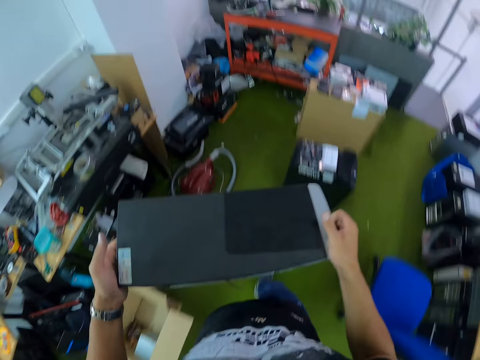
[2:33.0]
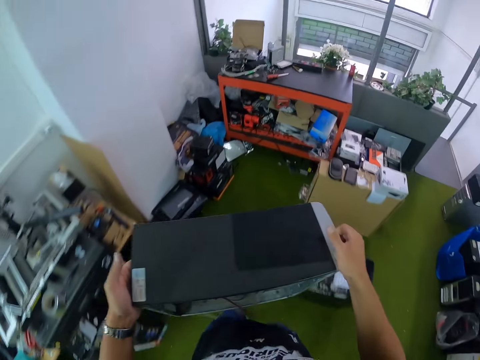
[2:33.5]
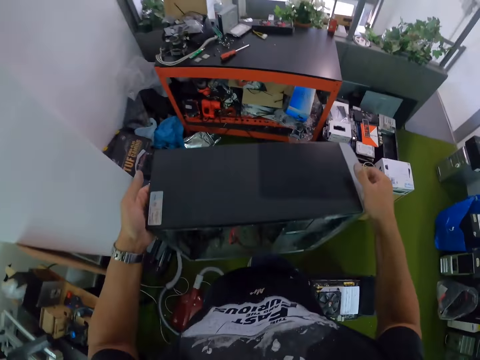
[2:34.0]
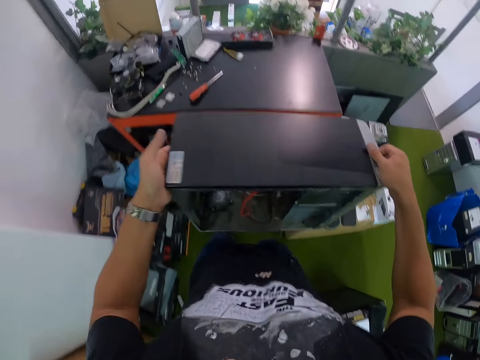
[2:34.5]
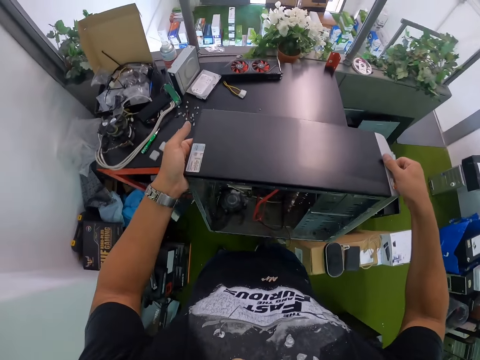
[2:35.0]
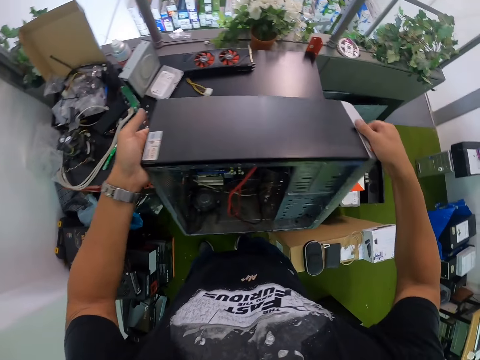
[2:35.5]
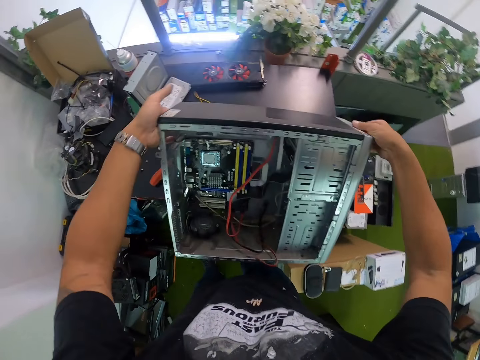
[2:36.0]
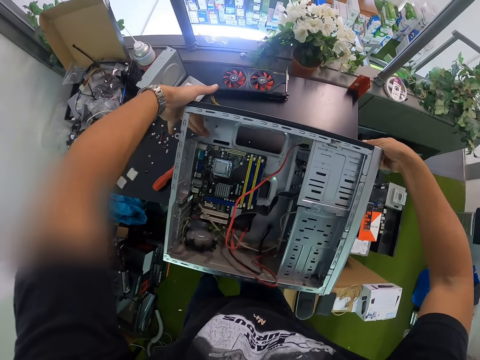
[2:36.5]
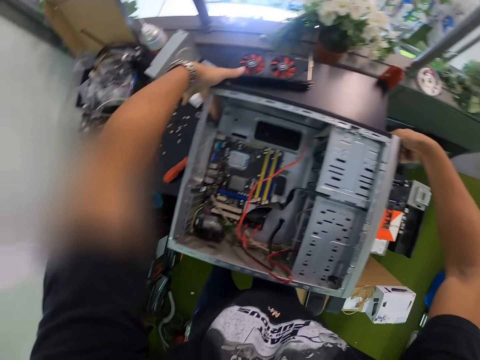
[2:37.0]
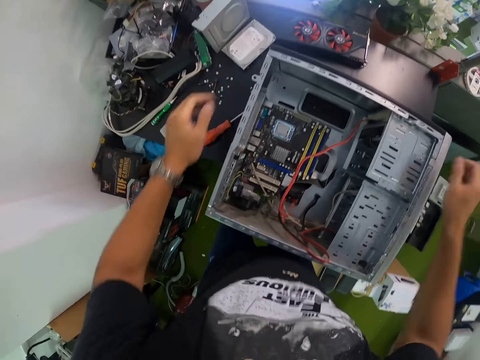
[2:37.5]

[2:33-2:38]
The camera wearer lays the CPU on the table.

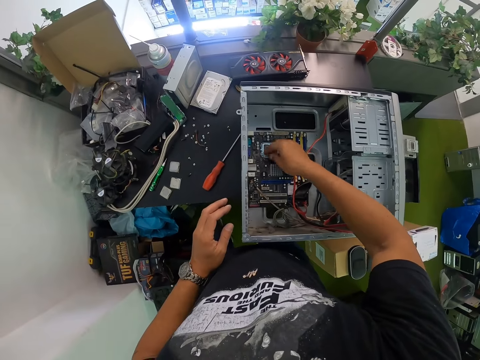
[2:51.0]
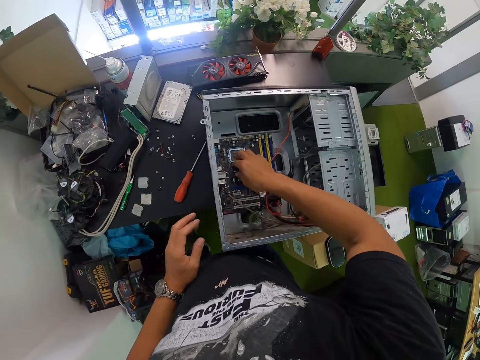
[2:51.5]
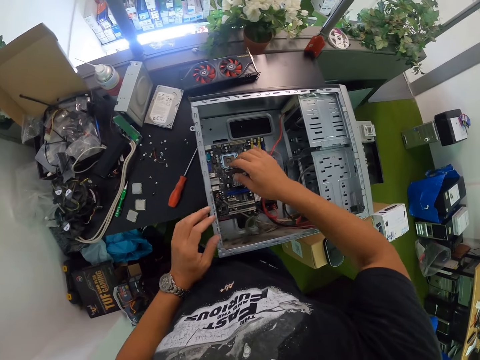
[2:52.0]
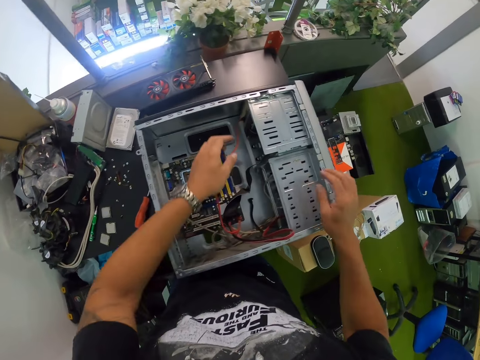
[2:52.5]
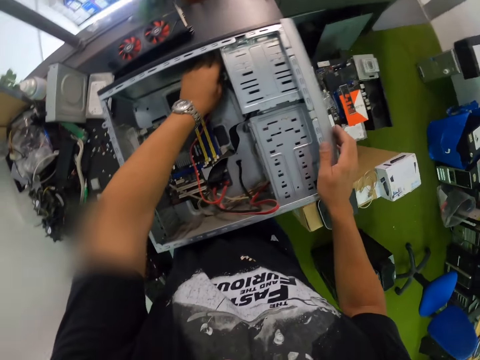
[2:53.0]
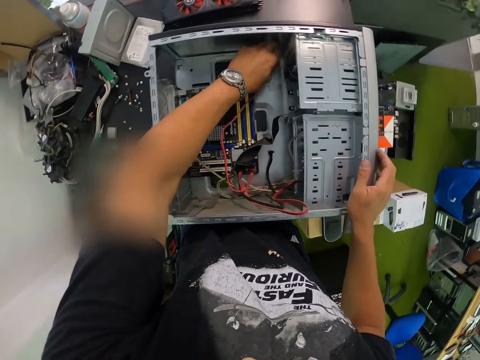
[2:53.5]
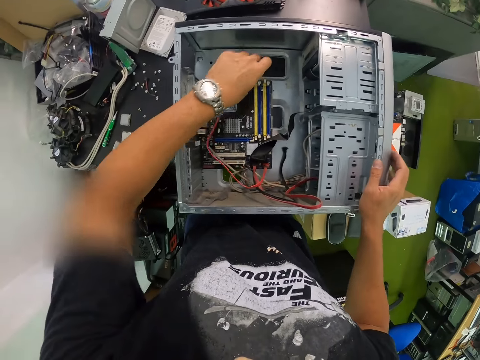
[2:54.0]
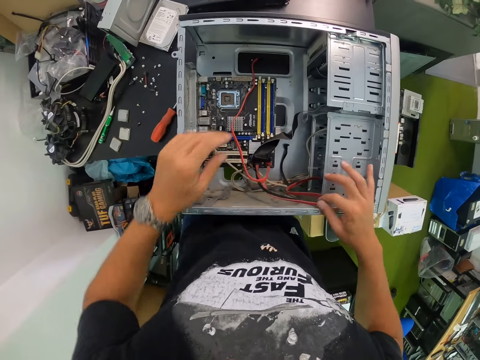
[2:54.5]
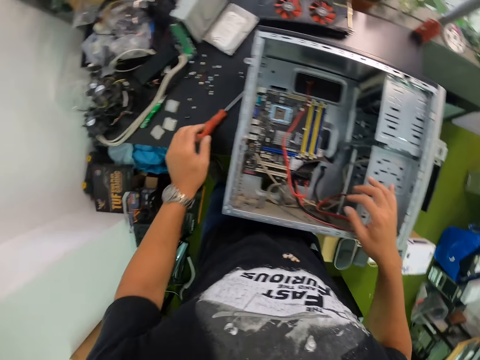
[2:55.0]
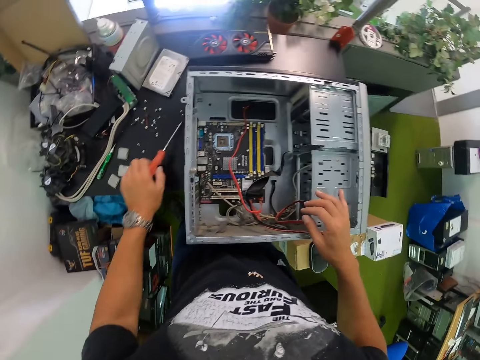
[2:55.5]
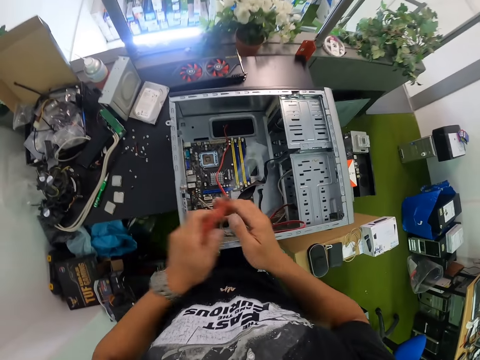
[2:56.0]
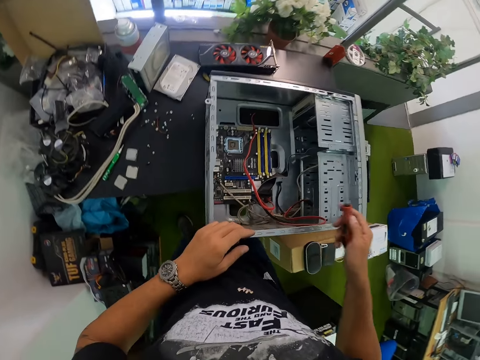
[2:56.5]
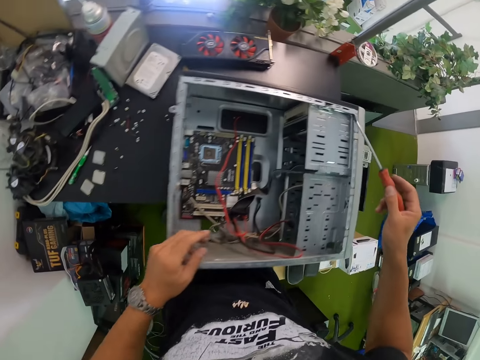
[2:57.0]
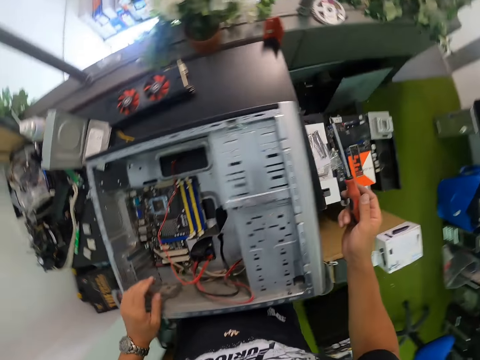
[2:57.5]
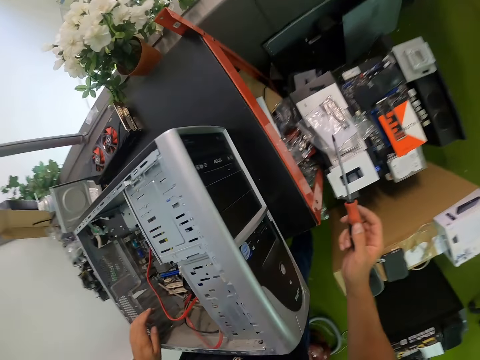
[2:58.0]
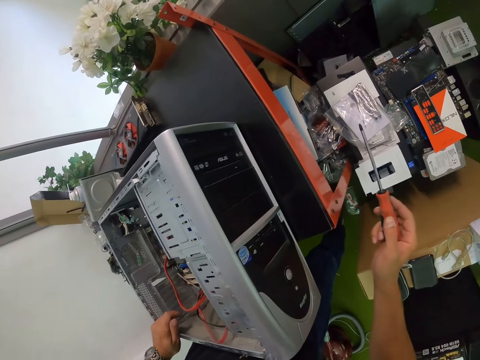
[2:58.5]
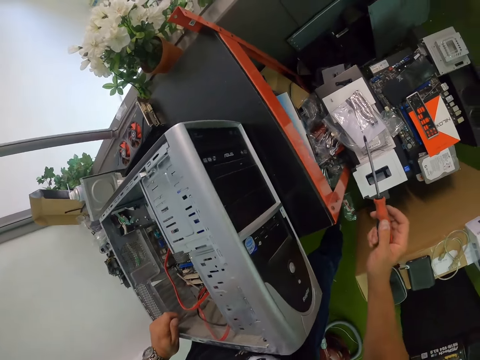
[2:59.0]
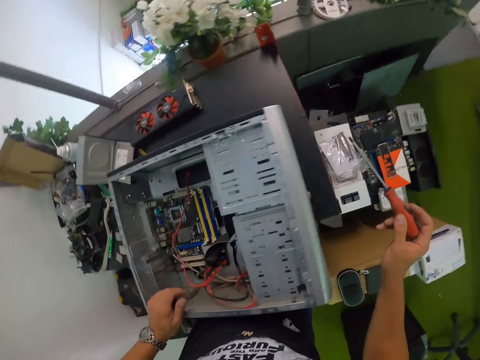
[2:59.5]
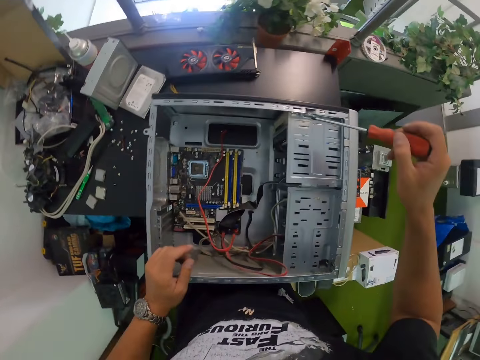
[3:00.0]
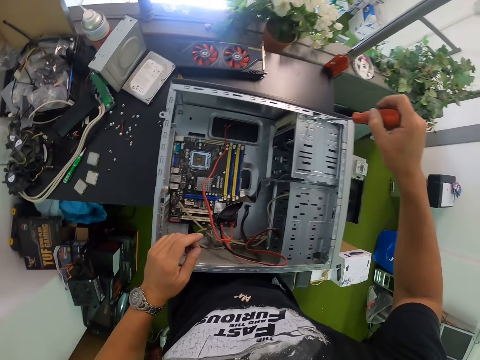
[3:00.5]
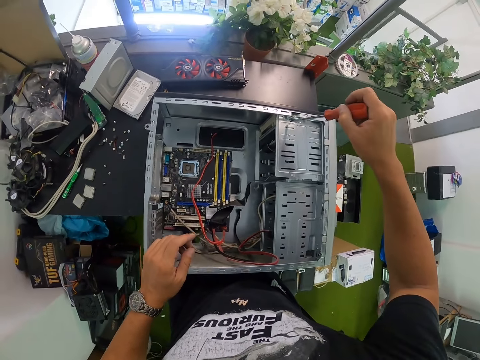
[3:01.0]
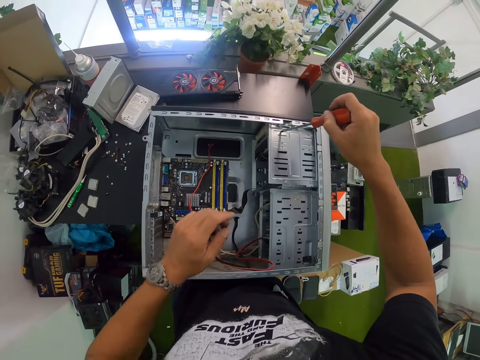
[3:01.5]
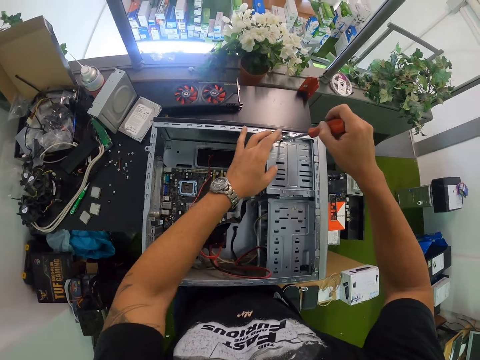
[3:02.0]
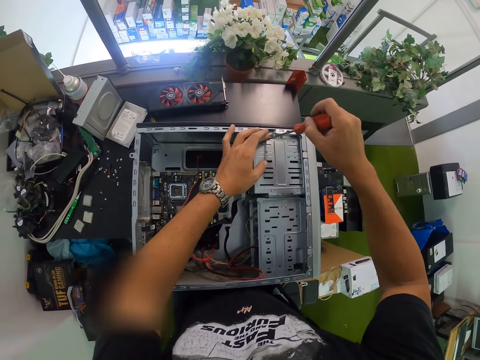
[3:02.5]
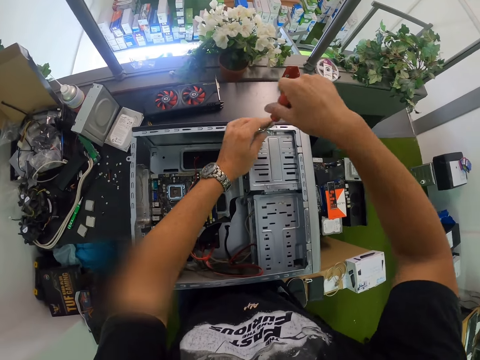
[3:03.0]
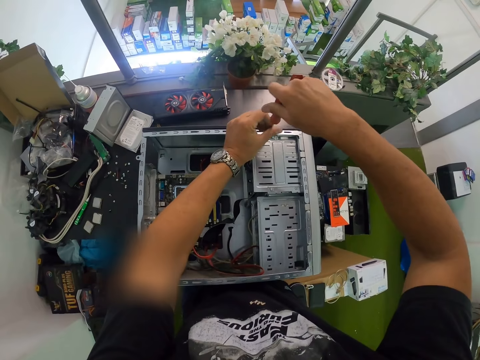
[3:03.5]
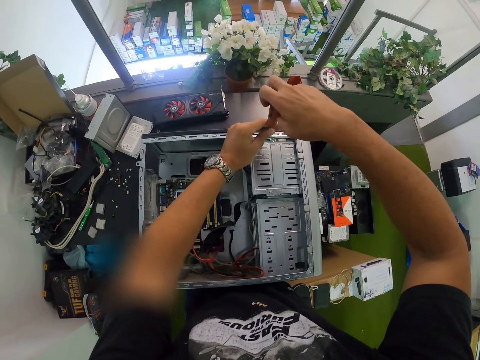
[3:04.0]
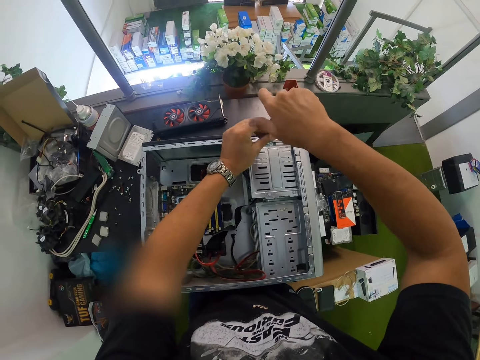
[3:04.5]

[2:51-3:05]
The camera wearer removes a cable in the CPU with his left hand. He picks up the screwdriver on the table with his left hand. He holds the screwdriver. He passes the screwdriver from his left hand to his right hand. He loosens a screw on the CPU with the screwdriver in his right hand.

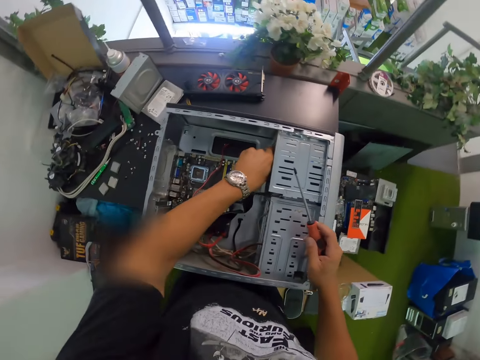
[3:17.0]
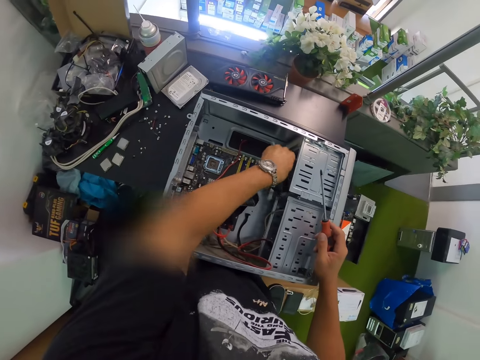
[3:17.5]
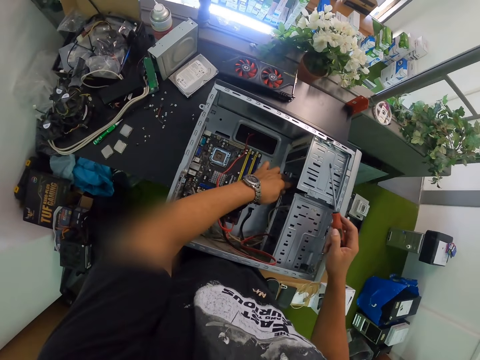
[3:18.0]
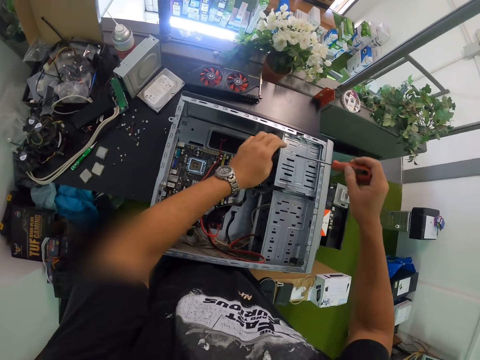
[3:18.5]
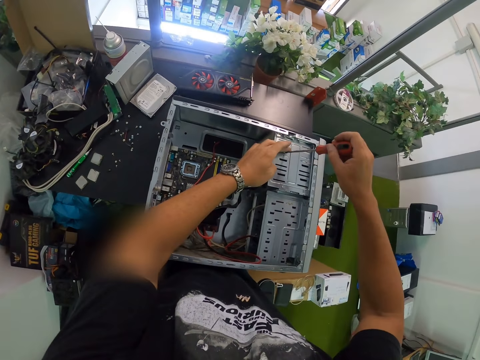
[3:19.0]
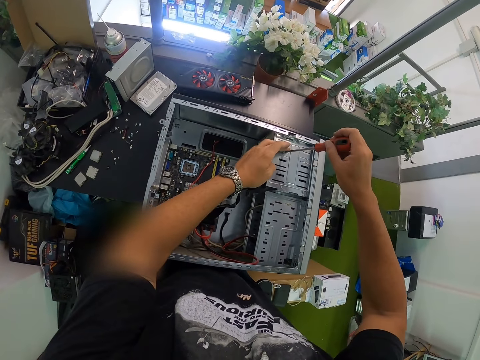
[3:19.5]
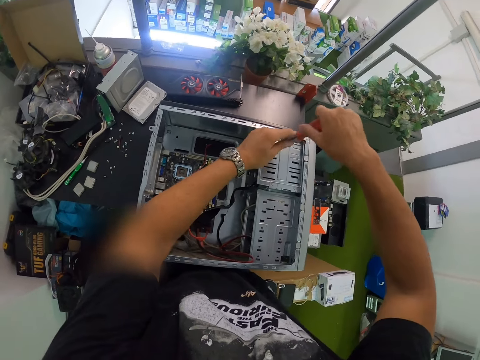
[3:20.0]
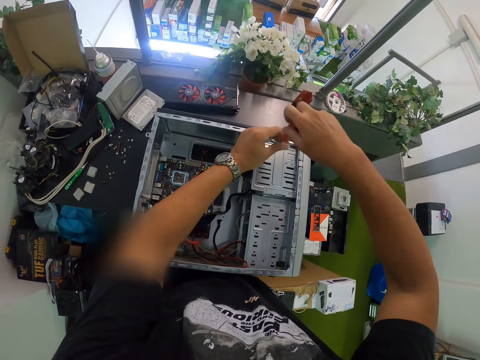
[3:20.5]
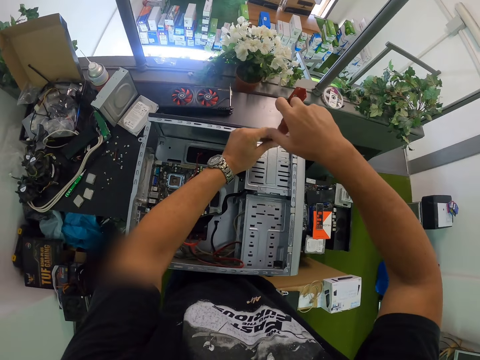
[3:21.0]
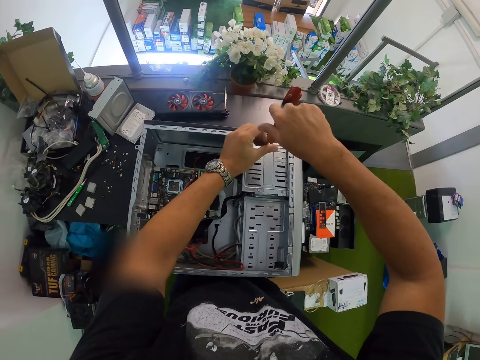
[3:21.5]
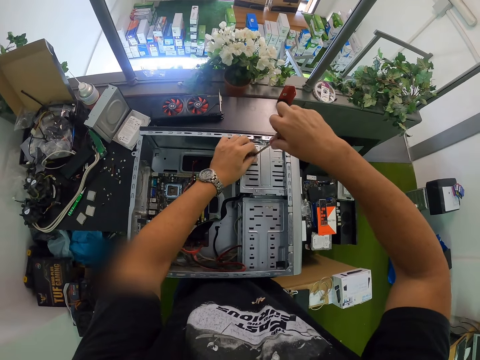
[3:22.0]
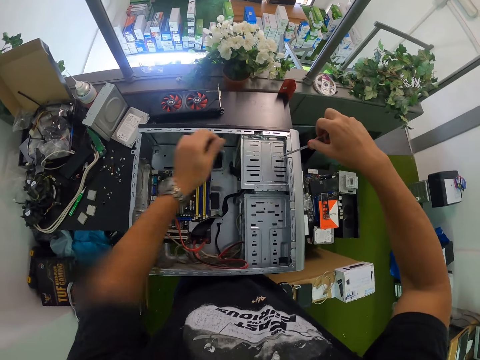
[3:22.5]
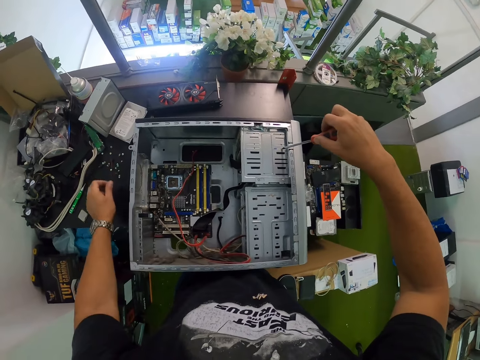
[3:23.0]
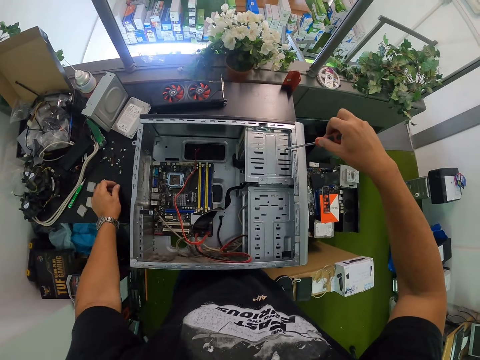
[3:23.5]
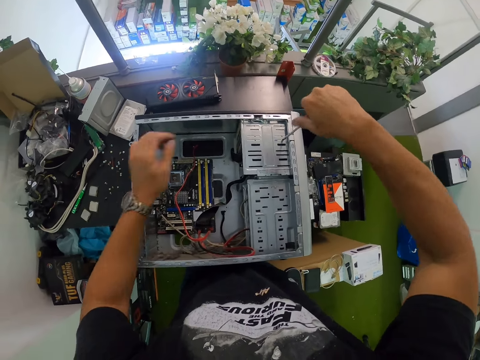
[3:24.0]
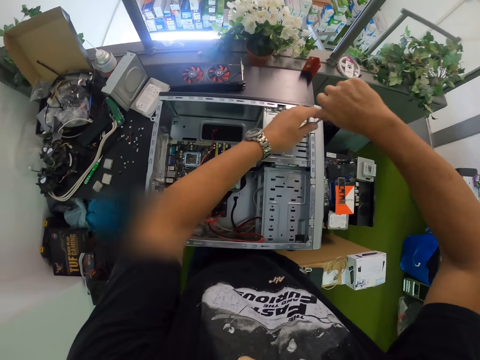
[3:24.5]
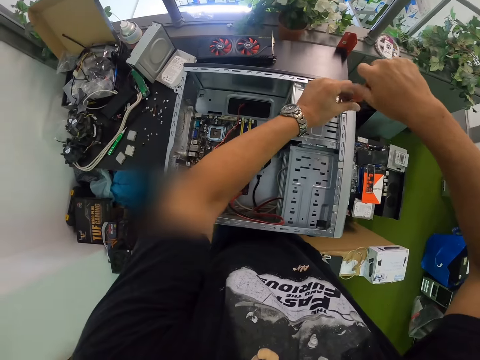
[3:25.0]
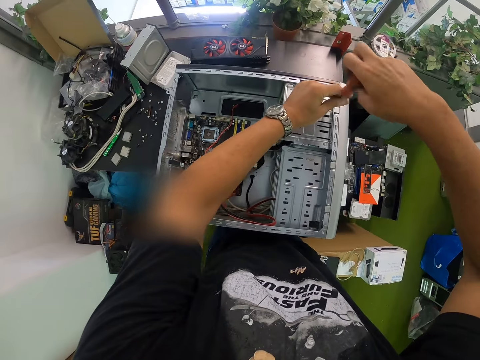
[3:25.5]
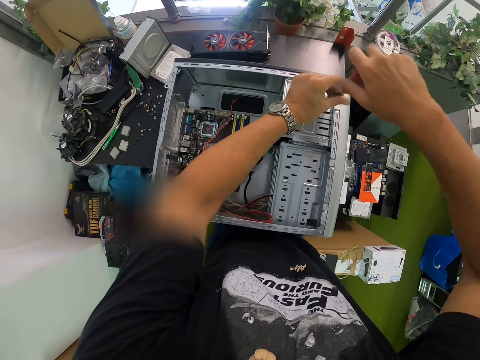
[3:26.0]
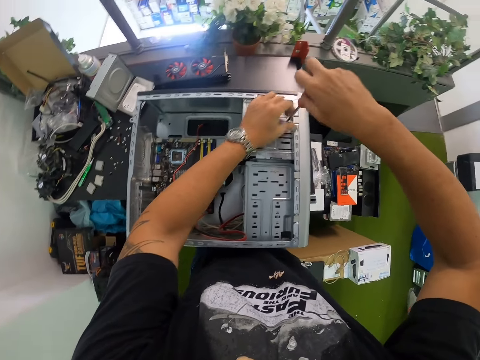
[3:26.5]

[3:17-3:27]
The camera wearer loosens a screw on the CPU with the screwdriver in his right hand. He picks up the screw on the CPU with his left hand. He puts the screw in his left hand on the table. He loosens a screw on the CPU with the screwdriver in his right hand.
